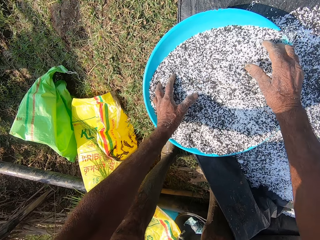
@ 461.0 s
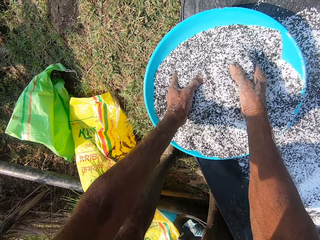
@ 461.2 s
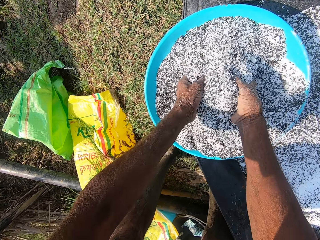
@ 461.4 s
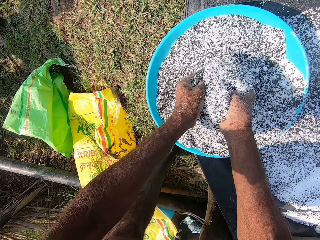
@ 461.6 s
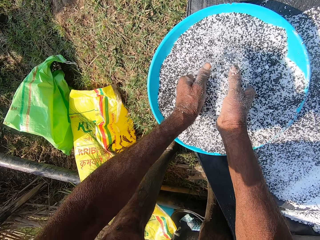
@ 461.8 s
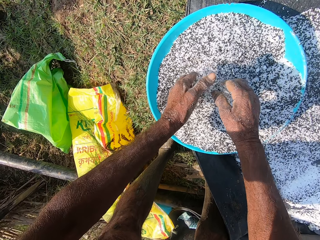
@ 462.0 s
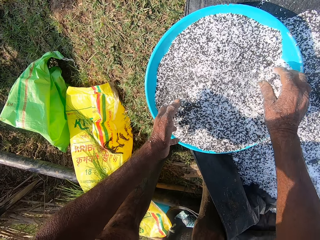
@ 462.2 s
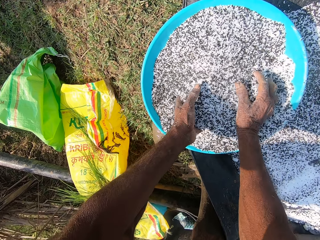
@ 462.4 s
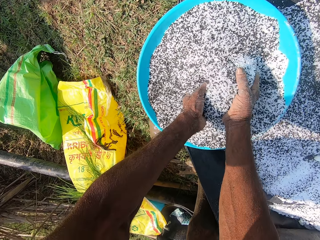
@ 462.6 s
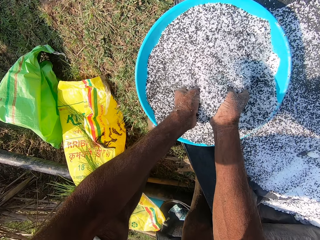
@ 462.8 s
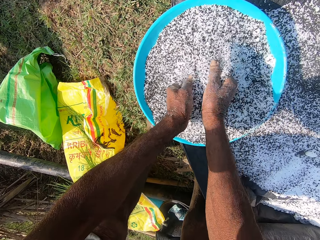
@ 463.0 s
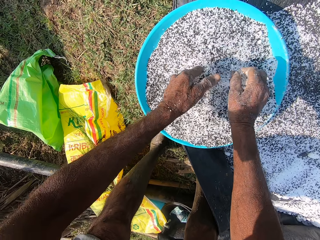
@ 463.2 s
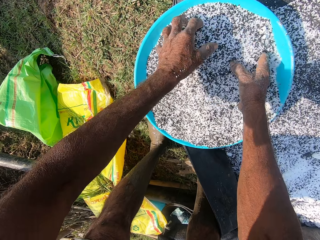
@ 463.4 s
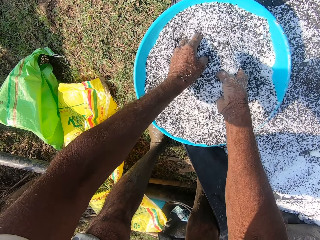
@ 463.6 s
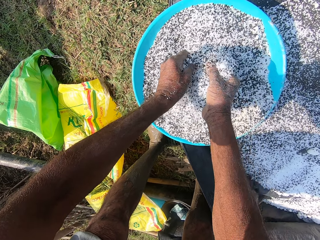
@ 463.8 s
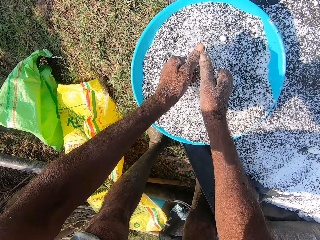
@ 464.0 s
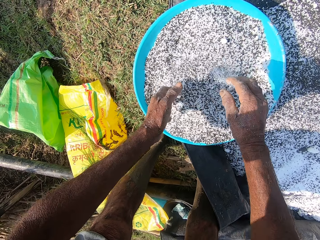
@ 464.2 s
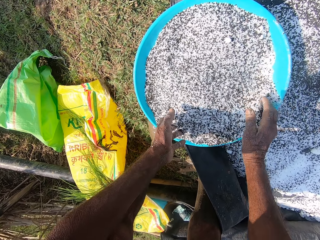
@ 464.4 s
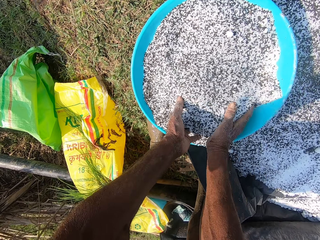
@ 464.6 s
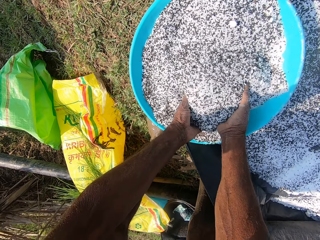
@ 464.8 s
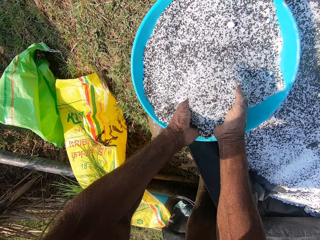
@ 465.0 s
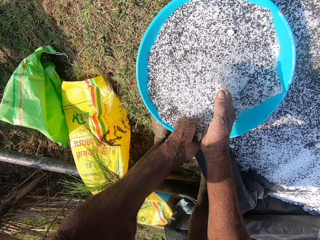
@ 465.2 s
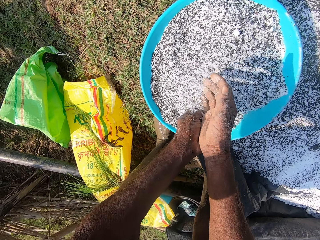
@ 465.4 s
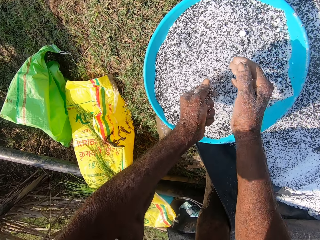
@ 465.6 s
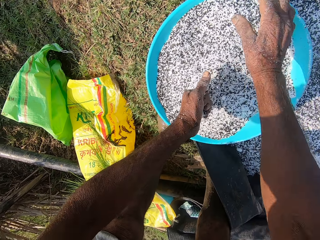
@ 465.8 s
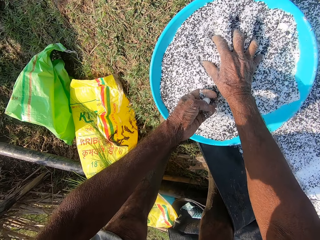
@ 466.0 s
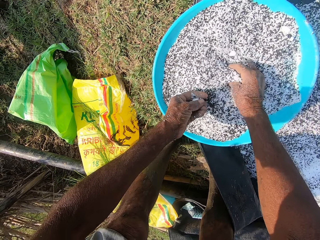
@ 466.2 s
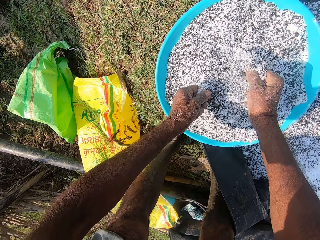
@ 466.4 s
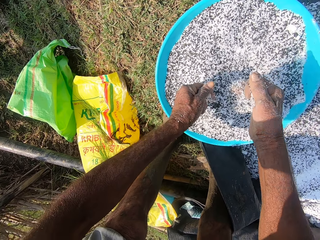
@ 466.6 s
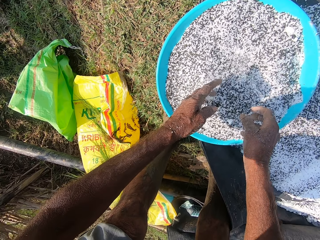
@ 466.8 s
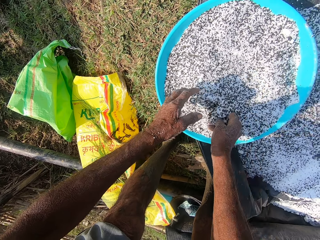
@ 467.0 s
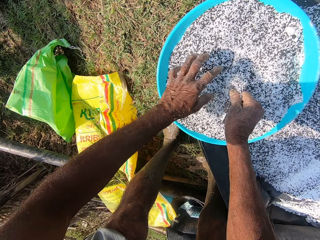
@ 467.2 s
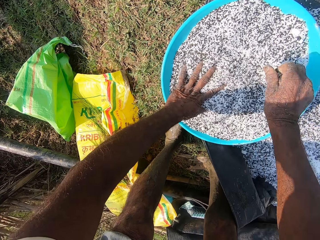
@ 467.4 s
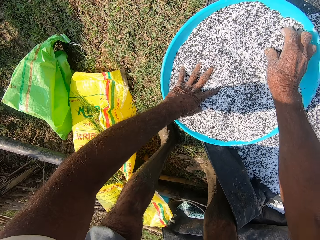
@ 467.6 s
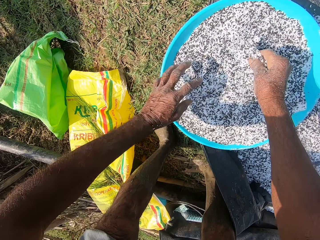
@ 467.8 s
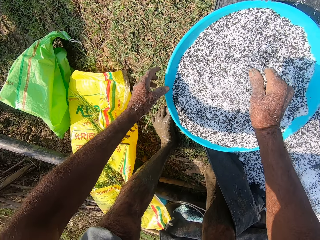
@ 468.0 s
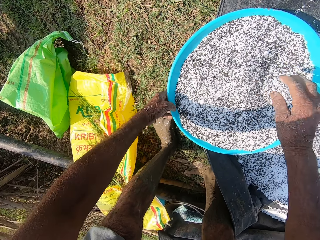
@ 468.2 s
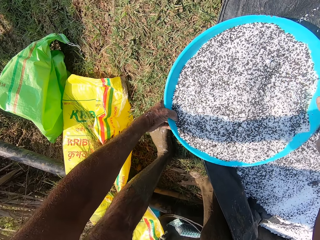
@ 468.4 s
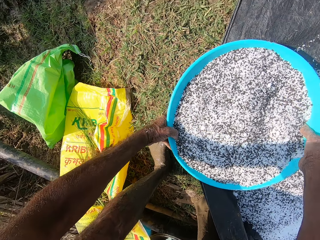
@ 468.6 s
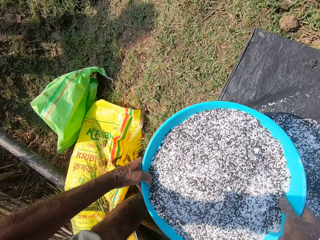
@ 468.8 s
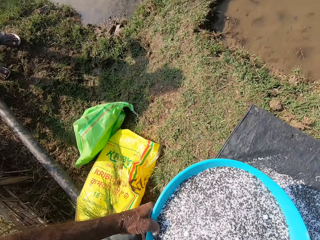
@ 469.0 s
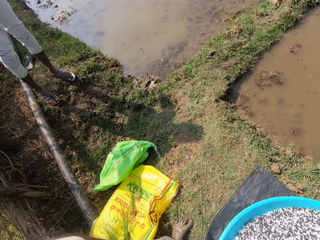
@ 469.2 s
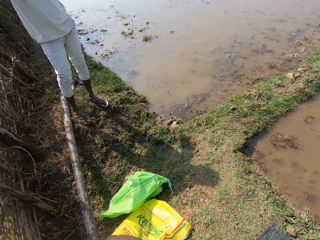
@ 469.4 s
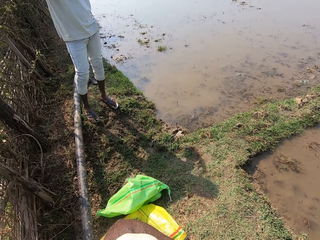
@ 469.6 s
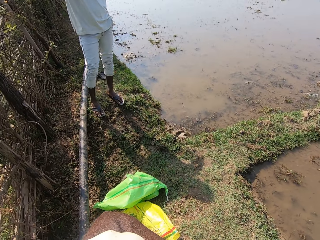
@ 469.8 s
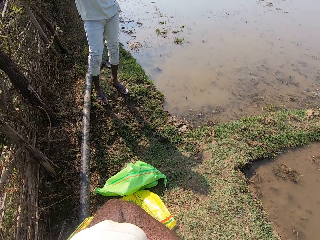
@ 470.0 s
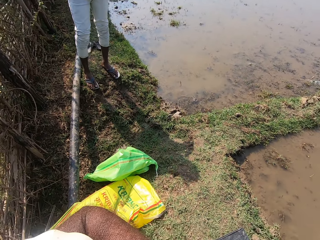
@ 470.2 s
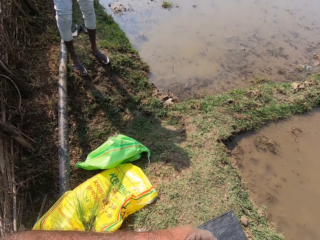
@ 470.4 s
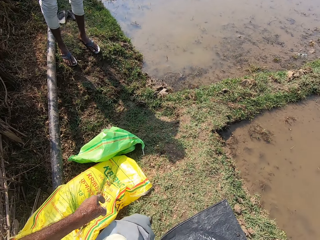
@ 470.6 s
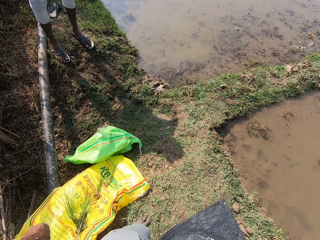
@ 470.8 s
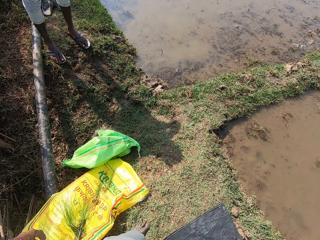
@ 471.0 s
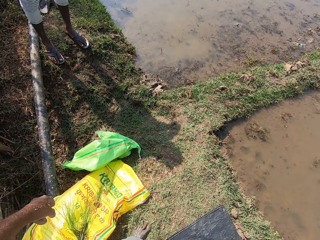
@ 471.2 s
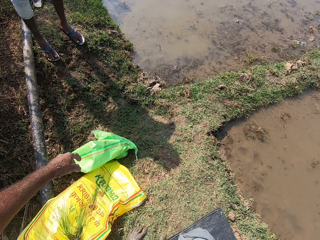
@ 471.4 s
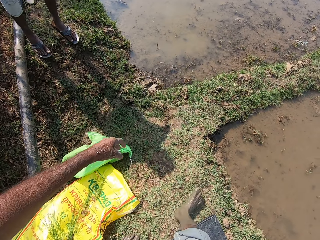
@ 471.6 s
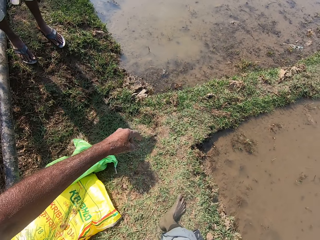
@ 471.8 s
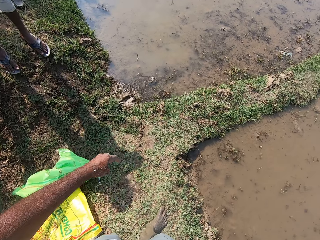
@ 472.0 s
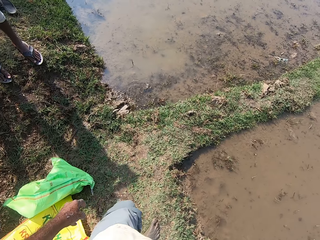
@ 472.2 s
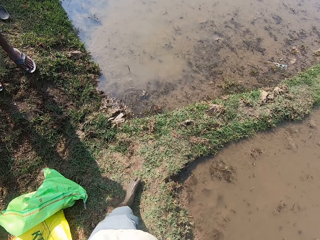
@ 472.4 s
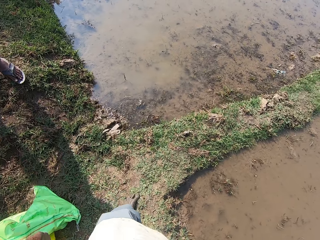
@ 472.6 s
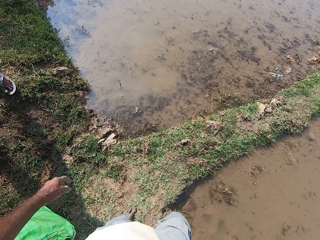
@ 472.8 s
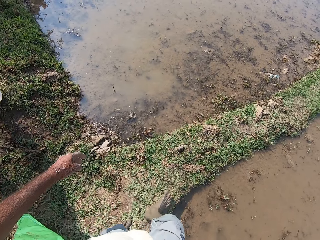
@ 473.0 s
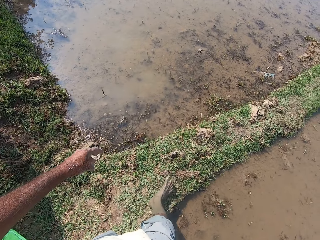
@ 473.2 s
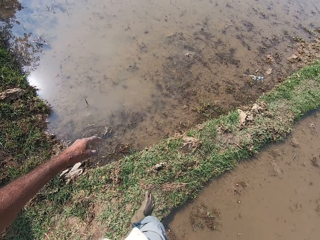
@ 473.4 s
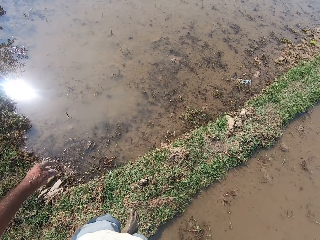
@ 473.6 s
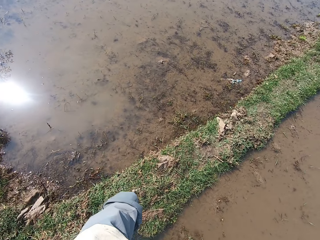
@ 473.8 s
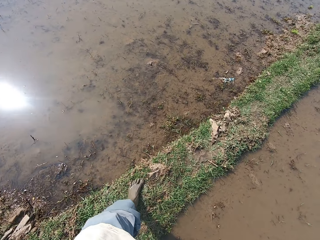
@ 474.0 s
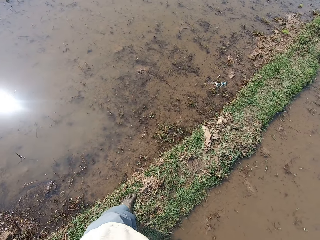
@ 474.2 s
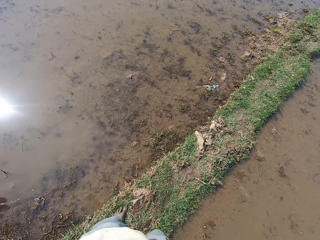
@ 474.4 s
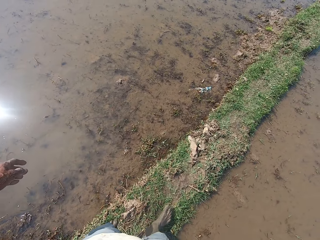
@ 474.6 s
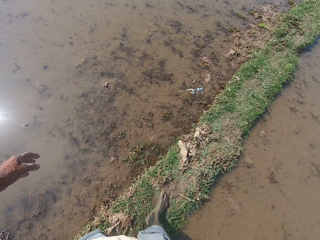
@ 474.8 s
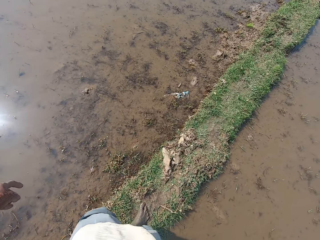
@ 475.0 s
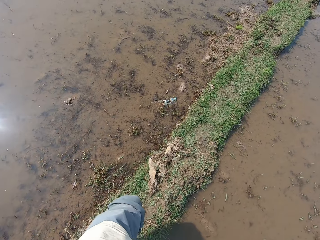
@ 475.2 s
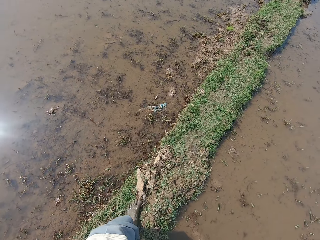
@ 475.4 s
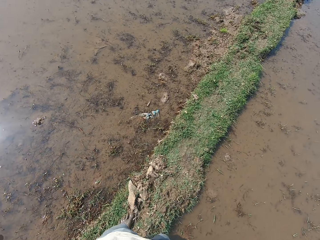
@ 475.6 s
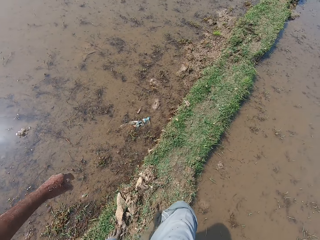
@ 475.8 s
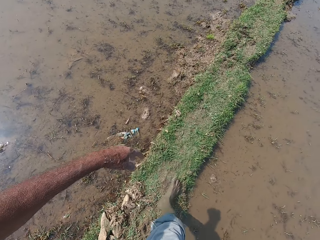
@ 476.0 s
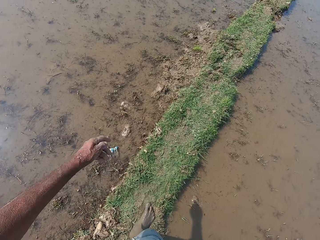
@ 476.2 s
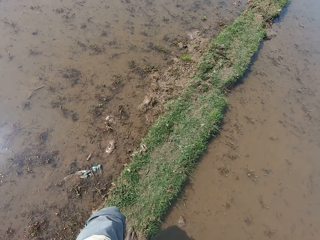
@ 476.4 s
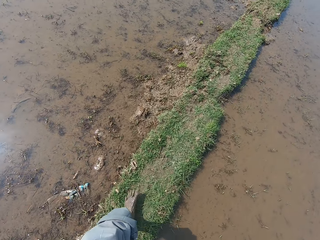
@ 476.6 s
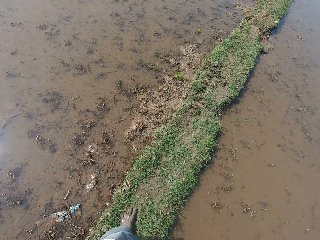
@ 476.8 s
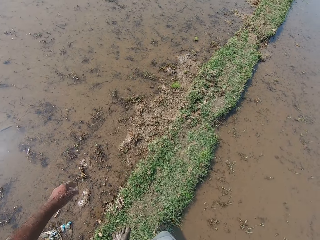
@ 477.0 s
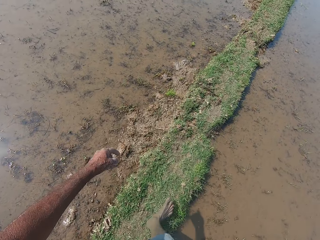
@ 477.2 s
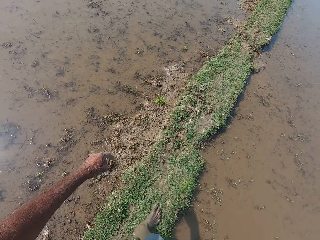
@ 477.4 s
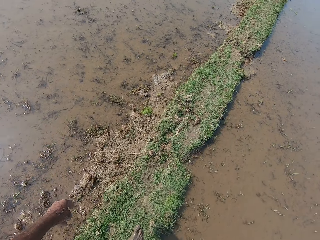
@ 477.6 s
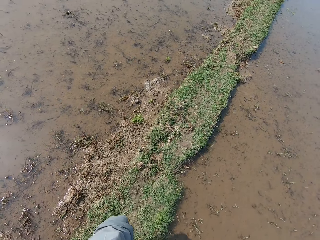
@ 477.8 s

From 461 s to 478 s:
The camera wearer holds the basin on the sack with his left hand. He lifts the basin from the sack with both hands. He interacts with the man. He walks on the lawn.

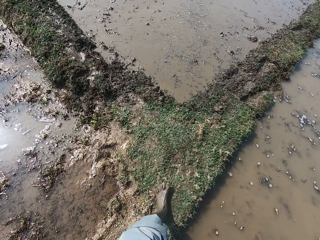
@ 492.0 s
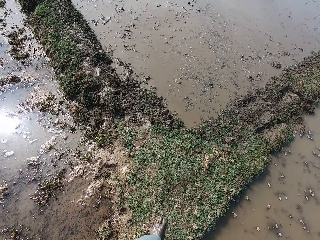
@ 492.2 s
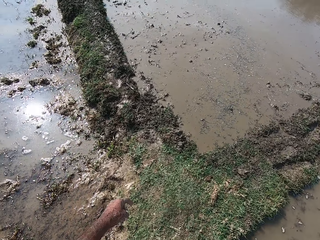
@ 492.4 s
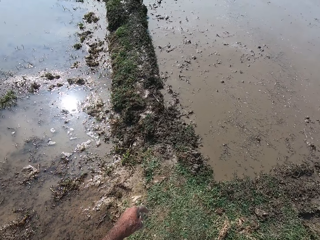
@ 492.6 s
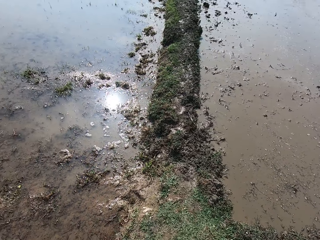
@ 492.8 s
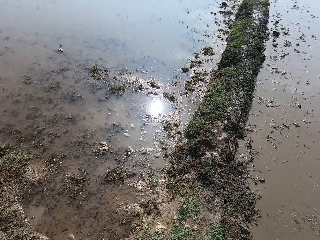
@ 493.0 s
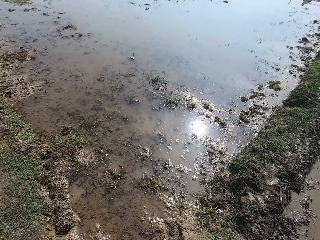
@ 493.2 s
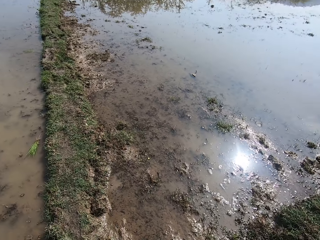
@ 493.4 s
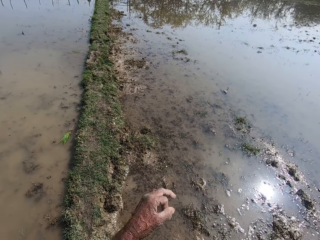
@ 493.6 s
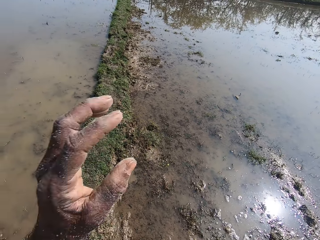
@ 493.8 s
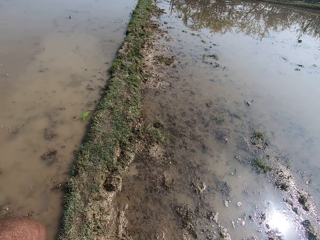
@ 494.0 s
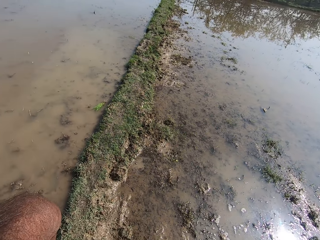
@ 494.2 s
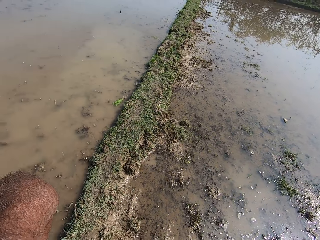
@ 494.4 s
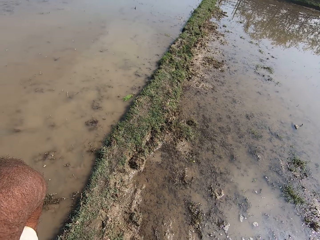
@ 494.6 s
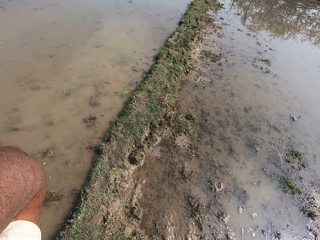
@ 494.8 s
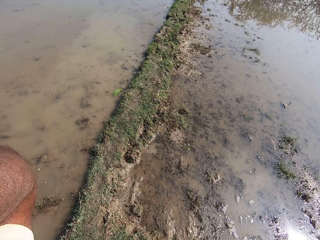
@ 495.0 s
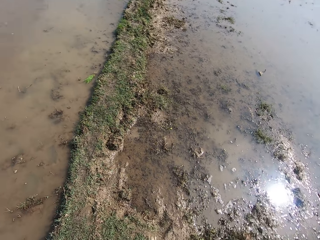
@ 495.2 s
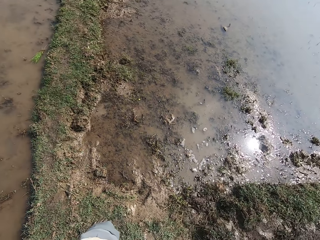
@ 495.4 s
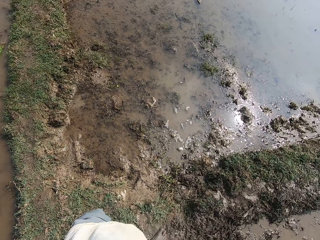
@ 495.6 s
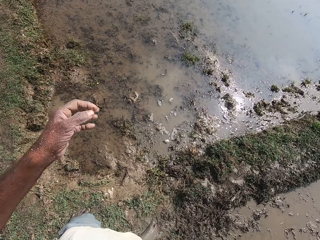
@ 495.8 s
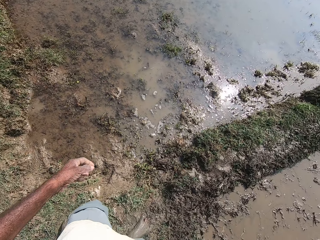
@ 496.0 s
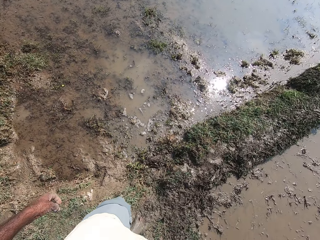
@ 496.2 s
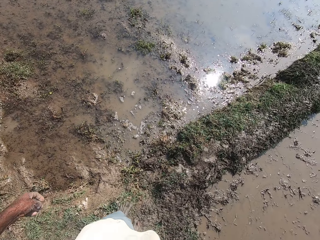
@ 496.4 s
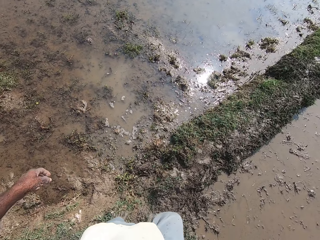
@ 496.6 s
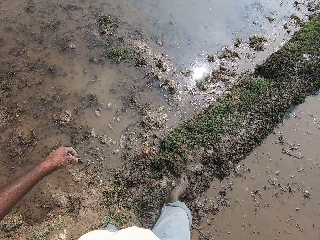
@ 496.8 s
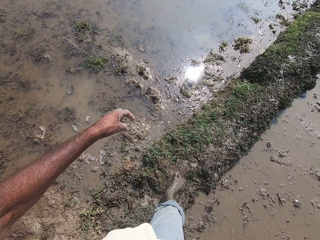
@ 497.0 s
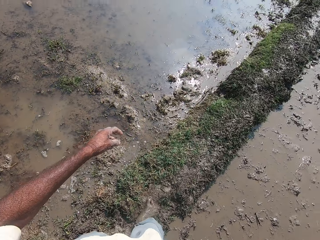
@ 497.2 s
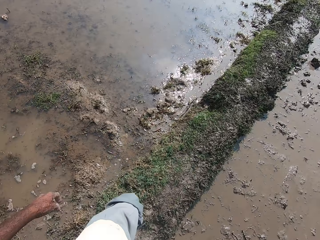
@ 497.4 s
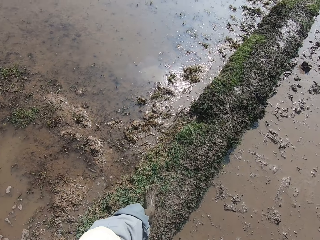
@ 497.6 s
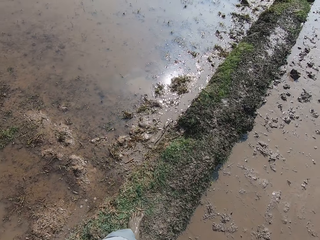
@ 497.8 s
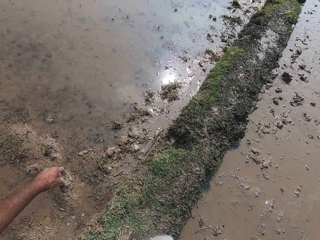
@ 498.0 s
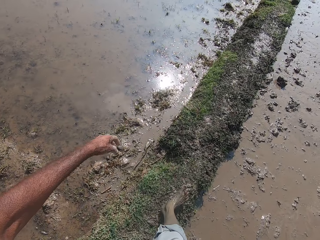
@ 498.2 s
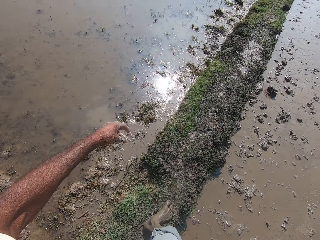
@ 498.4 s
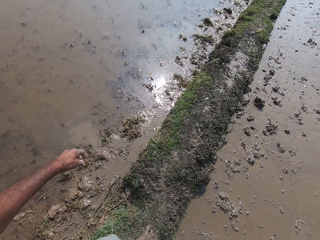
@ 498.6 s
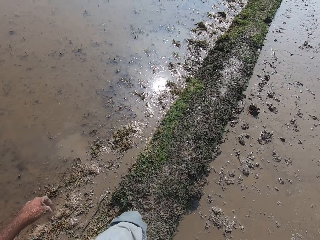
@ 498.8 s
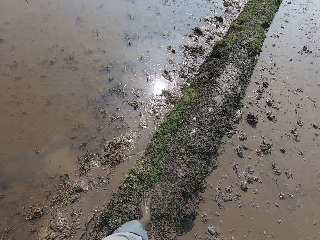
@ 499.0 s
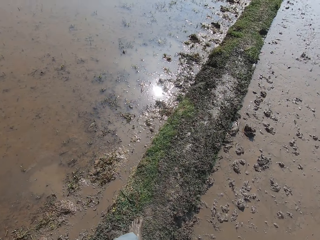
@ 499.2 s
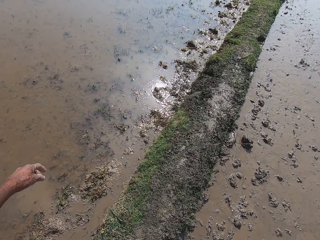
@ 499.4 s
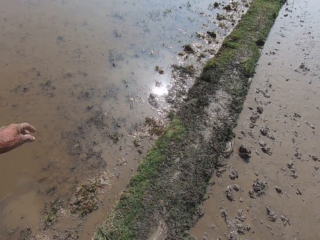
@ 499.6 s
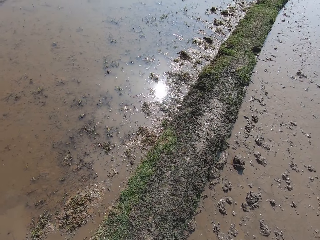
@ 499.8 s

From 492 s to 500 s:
The camera wearer touches his face with his left hand. He walks on the lawn.
